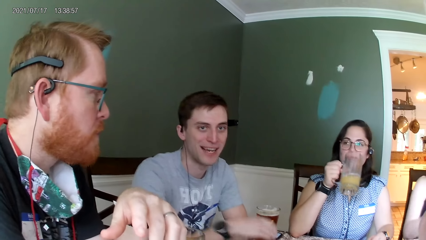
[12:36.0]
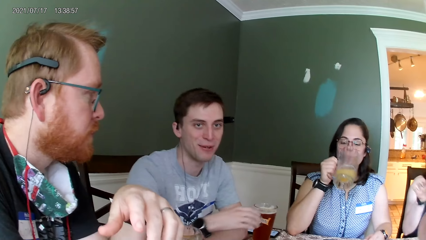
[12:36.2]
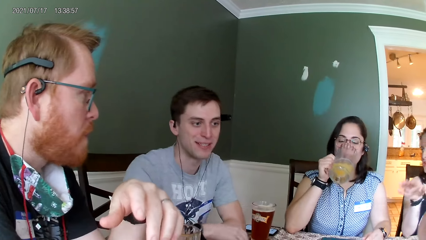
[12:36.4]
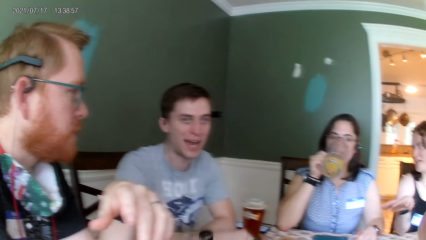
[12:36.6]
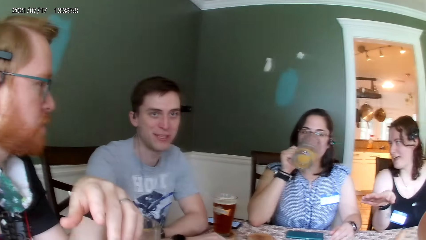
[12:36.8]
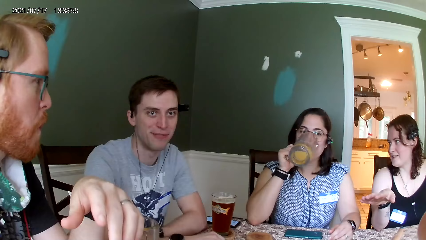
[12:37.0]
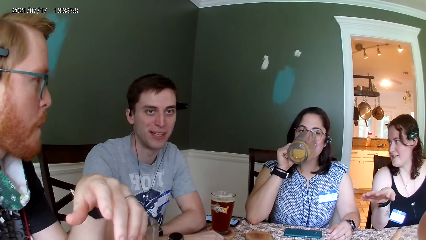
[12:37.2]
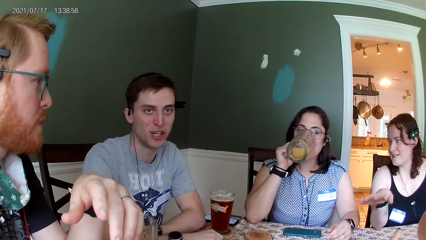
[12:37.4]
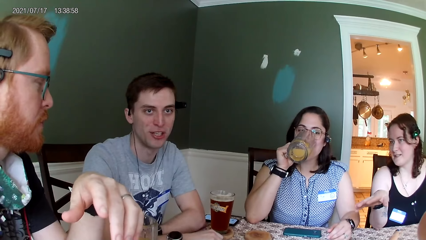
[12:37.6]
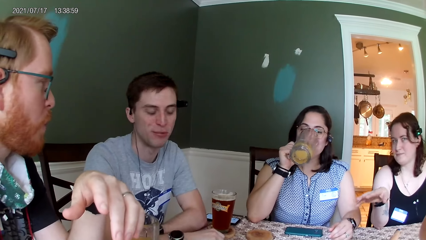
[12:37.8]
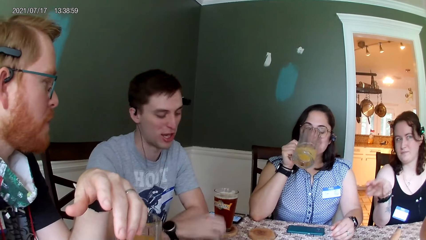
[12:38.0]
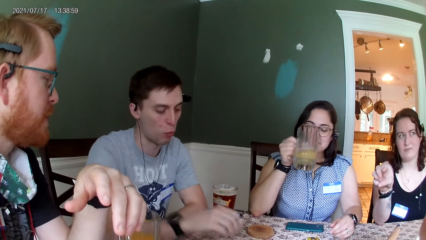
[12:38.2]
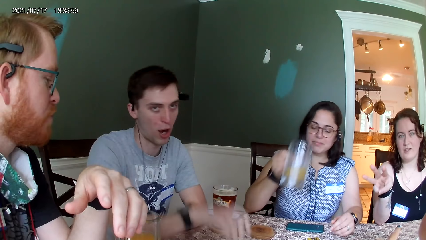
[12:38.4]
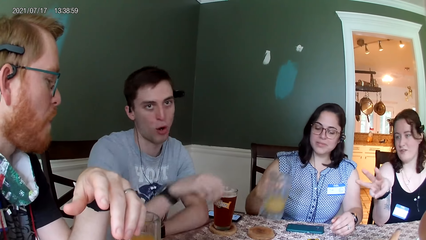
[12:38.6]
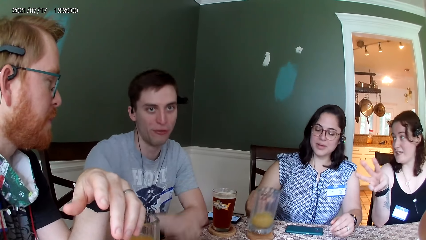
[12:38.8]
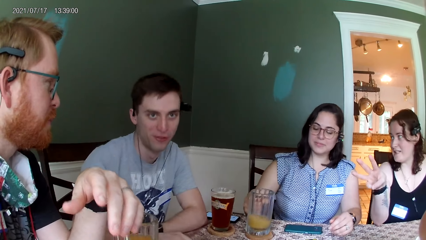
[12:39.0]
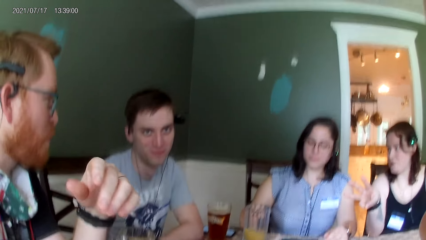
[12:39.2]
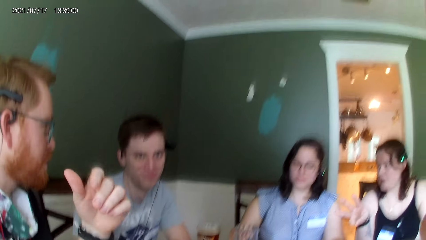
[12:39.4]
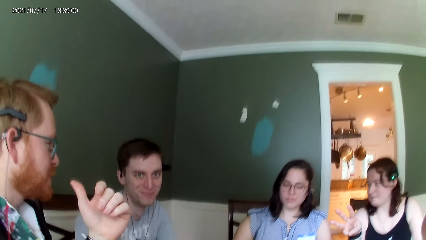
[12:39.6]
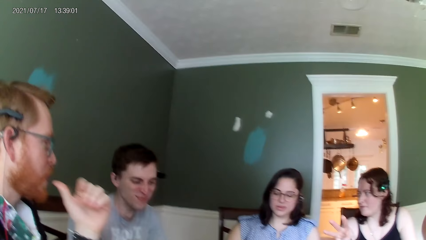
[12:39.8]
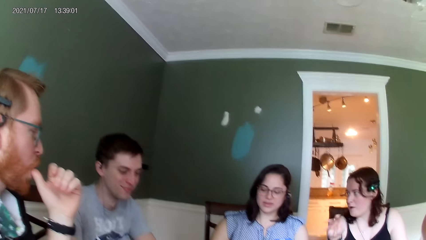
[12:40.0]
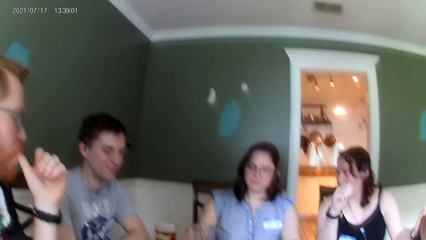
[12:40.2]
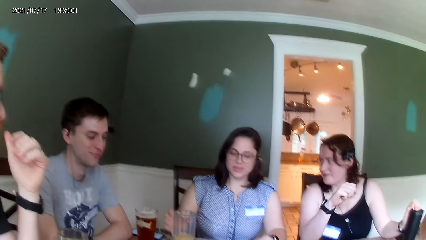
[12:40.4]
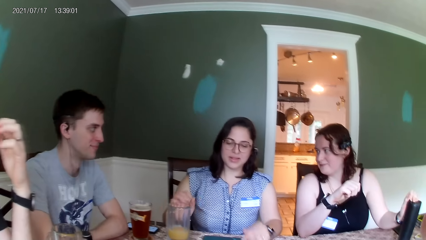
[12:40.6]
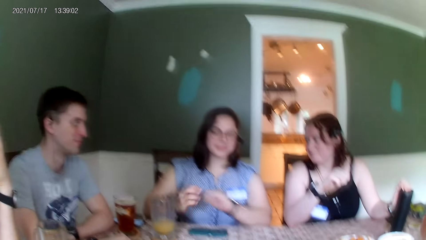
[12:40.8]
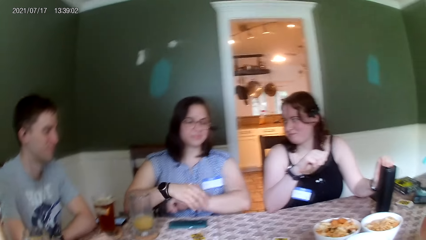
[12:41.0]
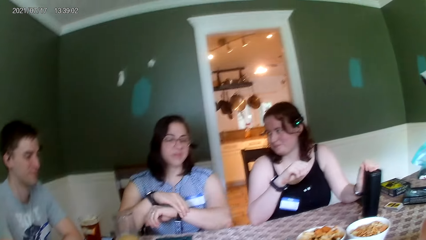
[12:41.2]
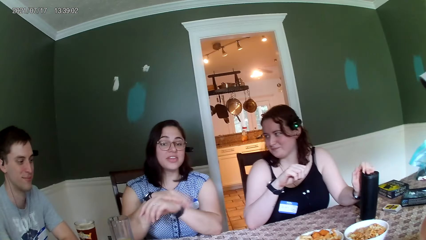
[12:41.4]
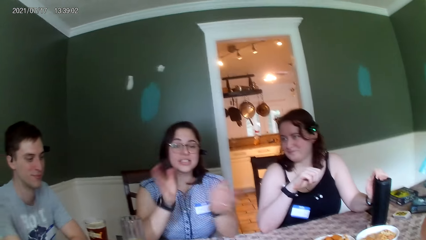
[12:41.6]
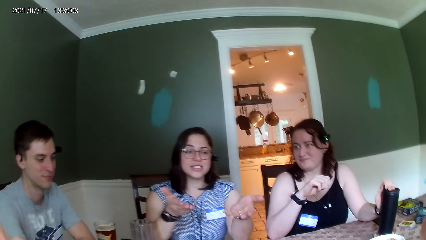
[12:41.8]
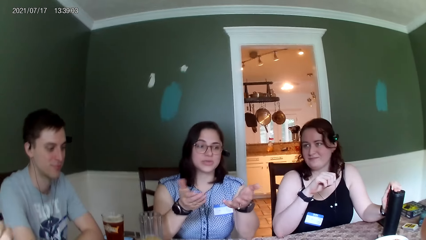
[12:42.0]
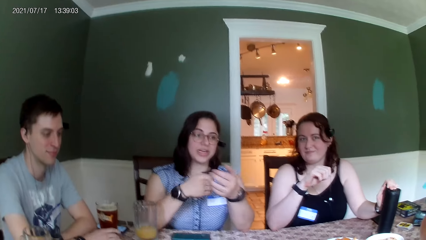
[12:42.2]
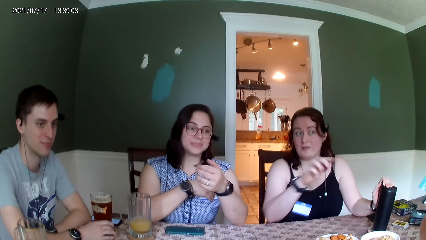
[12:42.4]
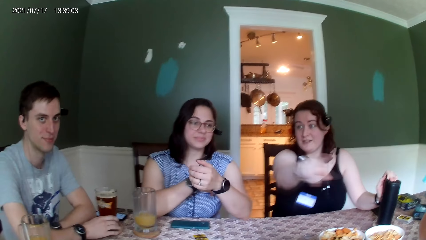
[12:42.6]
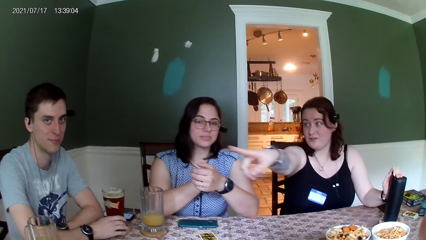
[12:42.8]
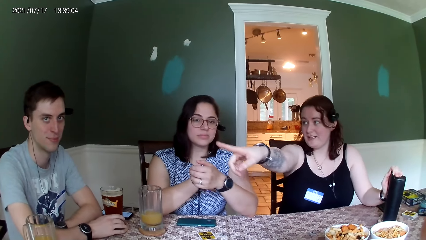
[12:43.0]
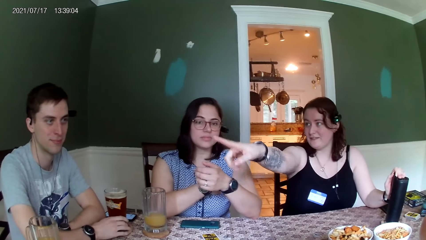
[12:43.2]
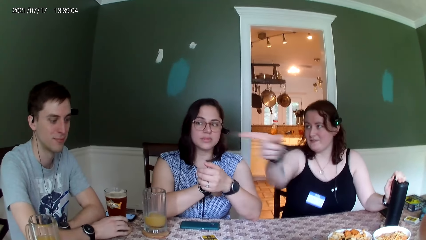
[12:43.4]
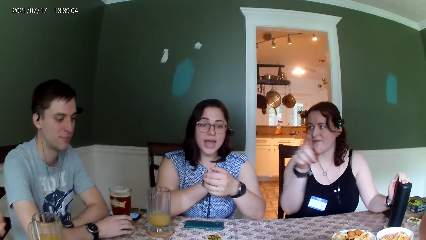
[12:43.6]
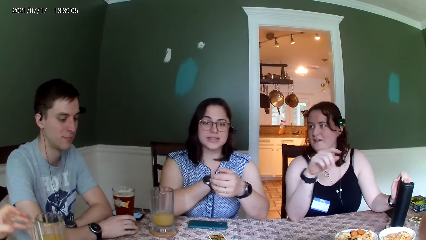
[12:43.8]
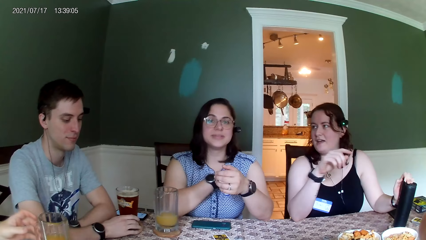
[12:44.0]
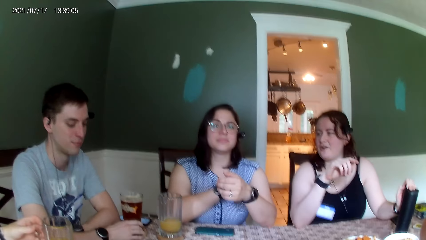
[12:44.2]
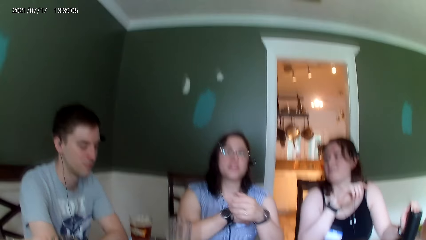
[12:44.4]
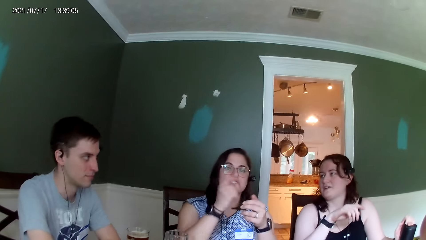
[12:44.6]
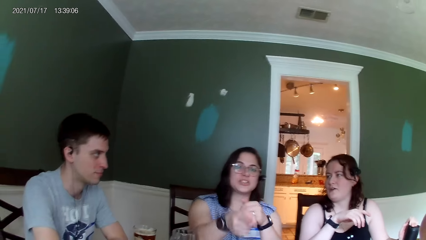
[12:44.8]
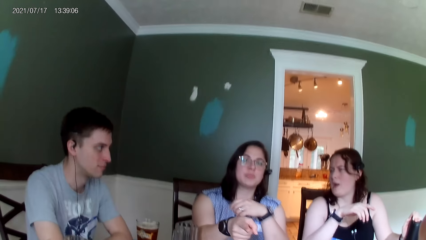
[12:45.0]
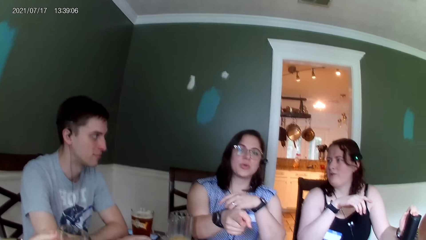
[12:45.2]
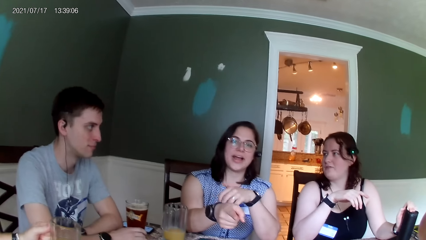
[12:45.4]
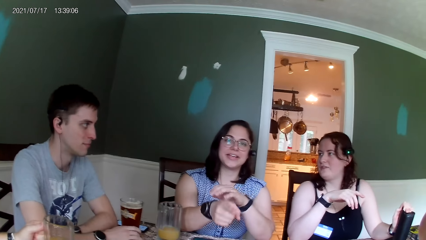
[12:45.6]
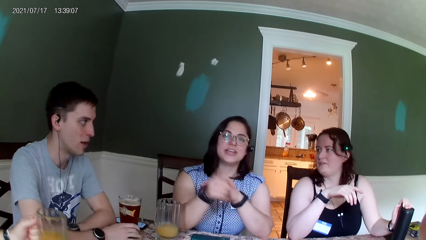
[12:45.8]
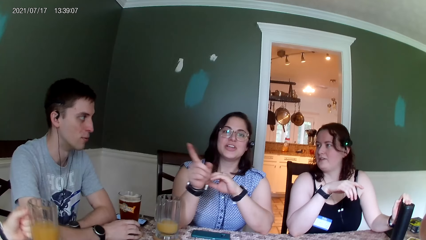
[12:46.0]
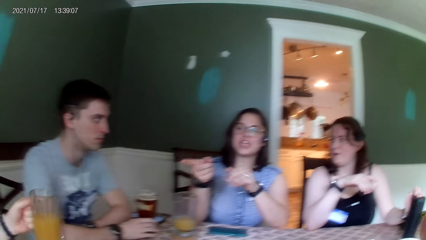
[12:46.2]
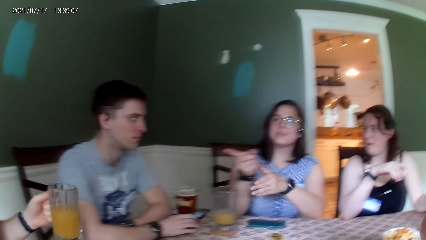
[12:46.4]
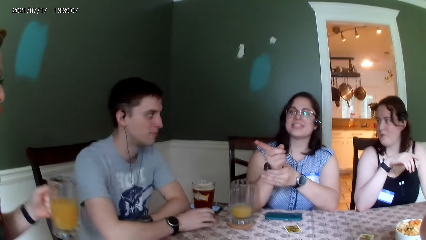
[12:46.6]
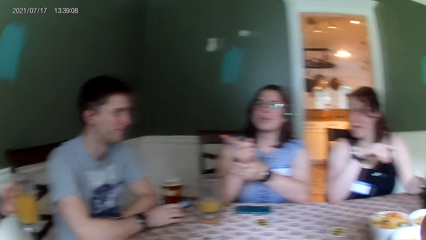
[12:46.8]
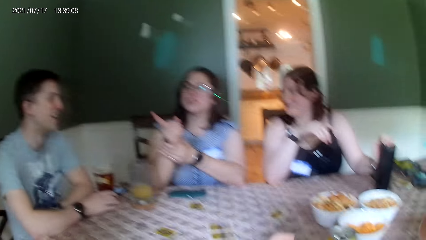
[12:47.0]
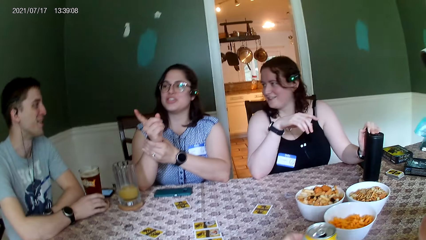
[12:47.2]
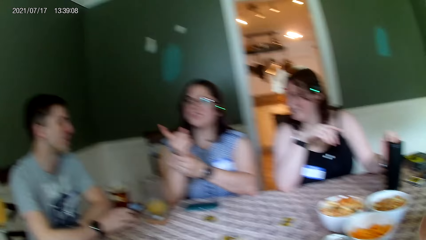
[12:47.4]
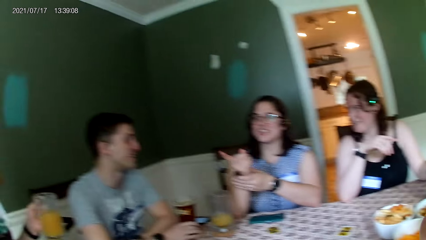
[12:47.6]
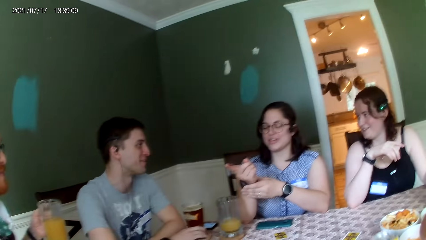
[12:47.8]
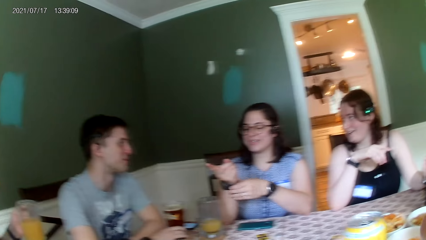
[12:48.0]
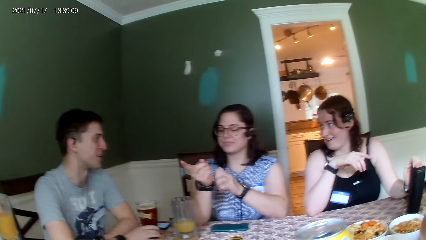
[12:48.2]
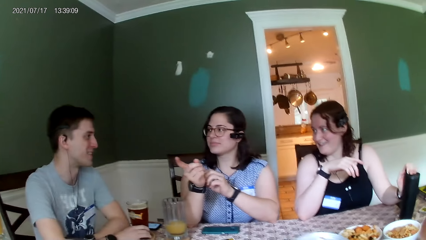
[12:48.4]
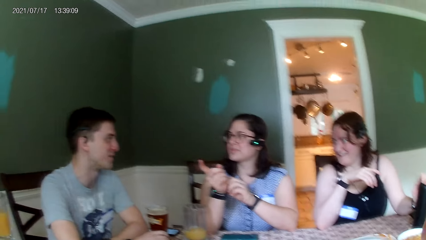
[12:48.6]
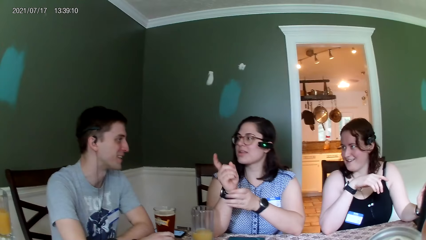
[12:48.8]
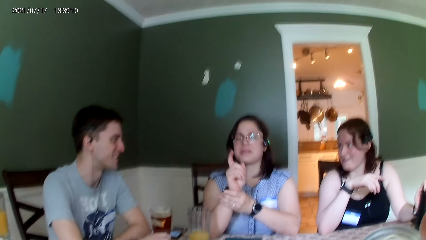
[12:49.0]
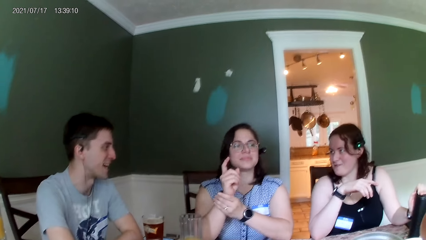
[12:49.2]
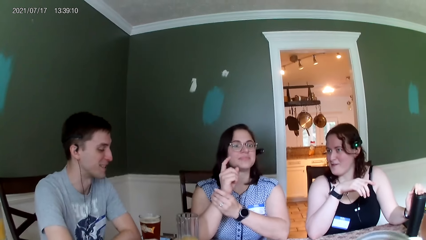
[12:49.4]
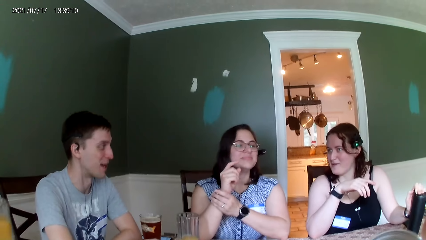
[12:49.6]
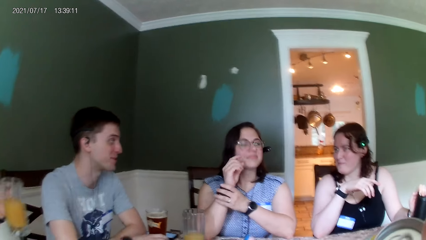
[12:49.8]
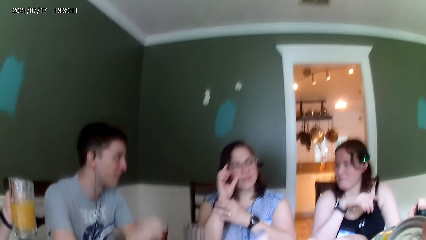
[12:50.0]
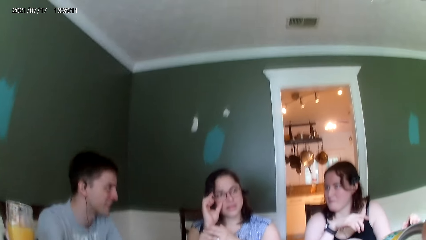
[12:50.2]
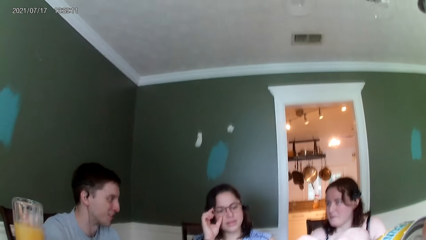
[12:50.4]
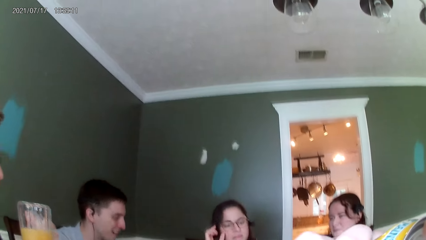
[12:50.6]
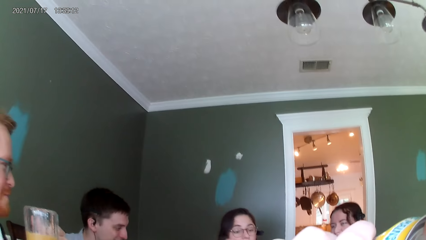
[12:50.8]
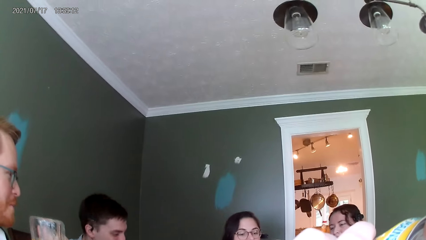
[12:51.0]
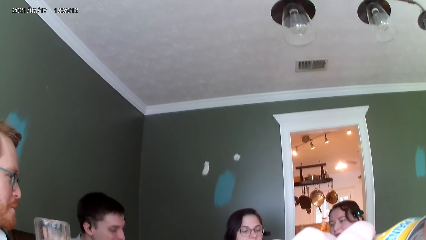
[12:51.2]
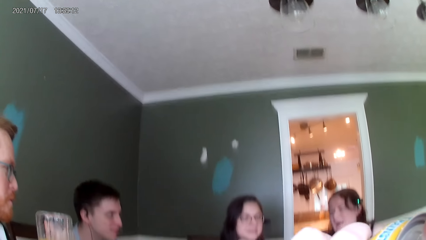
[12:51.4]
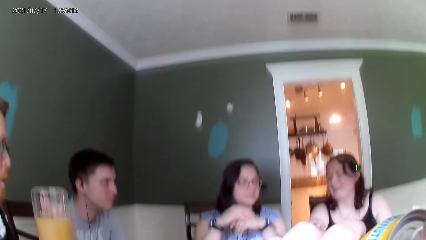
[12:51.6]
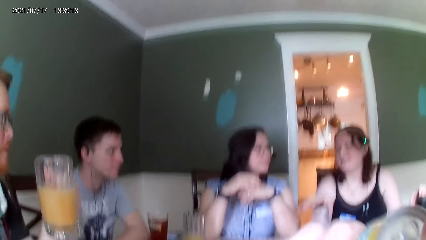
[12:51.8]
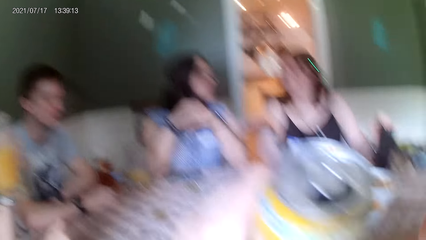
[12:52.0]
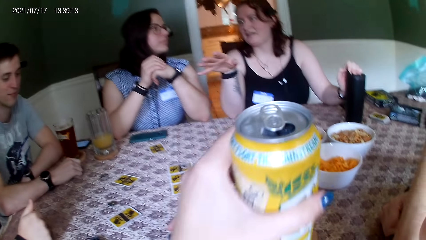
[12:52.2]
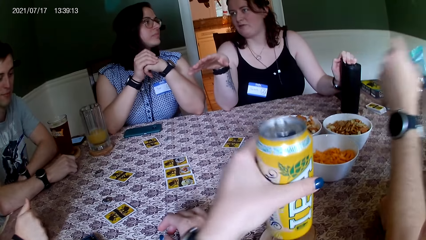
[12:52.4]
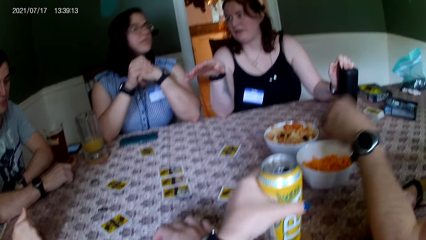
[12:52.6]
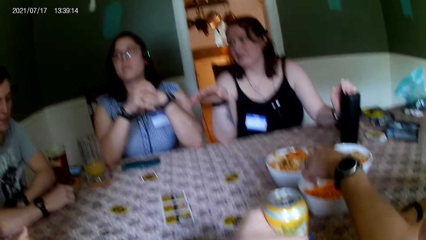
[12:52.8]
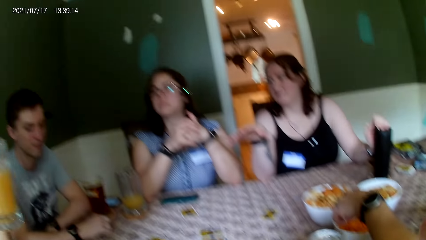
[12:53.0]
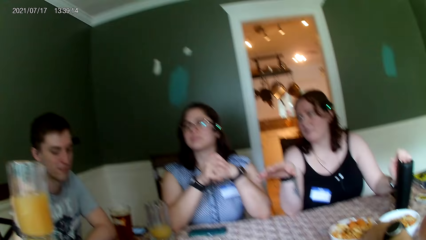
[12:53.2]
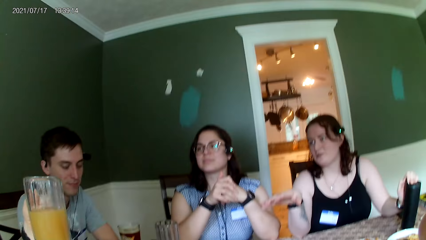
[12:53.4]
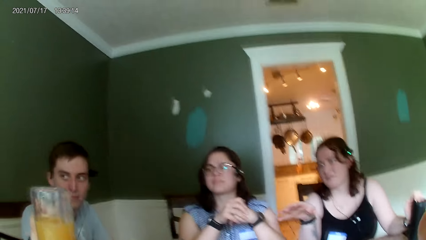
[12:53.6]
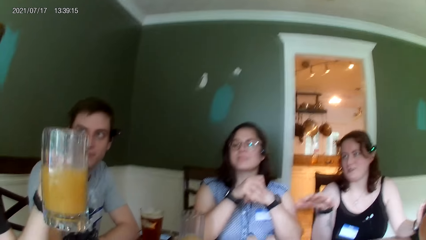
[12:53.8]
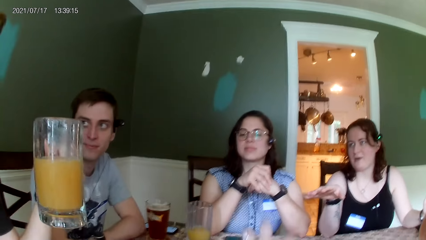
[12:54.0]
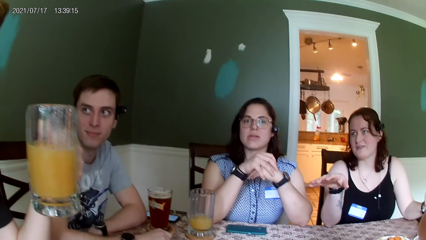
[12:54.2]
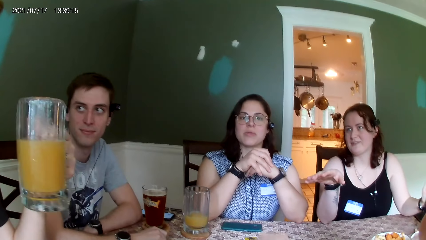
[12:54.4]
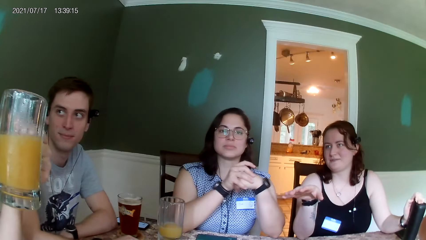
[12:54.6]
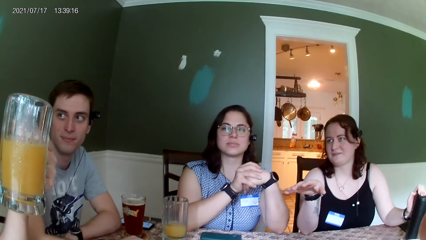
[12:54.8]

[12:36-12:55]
A woman drinks from the glass cup in her right hand. The woman places the glass cup in her right hand on the table. The camera wearer looks around the table. A man picks a glass cup from the table with his left hand. The camera wearer picks a can from the table with her left hand. She drinks from the can in her left hand. She places the can in her left hand on the table. Another man picks food from the bowl on the table with his left hand.
